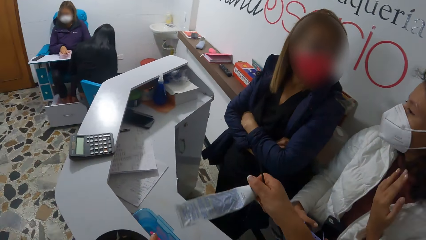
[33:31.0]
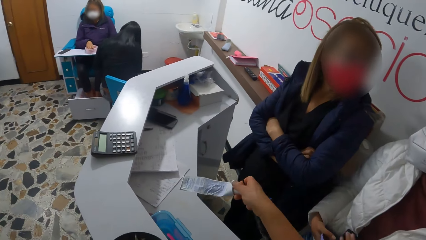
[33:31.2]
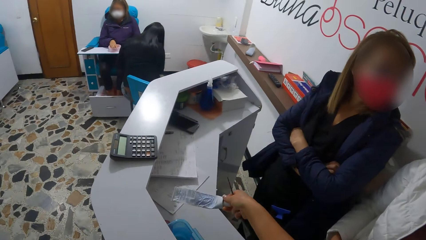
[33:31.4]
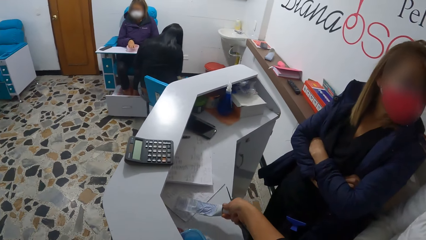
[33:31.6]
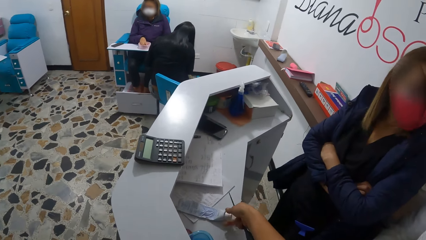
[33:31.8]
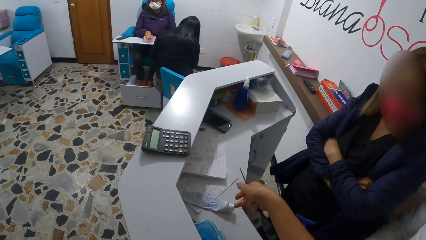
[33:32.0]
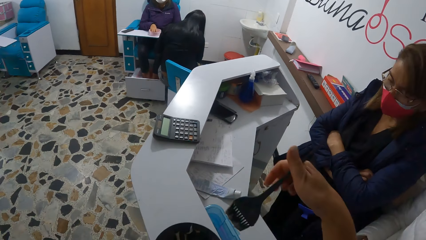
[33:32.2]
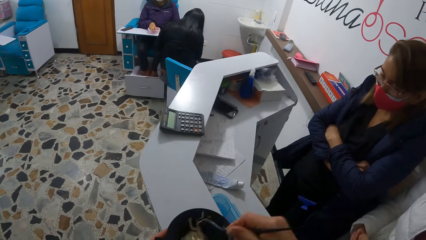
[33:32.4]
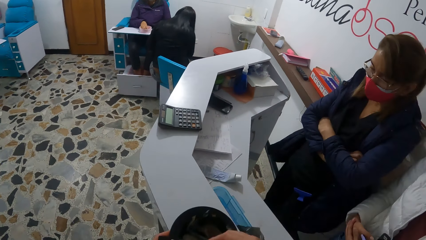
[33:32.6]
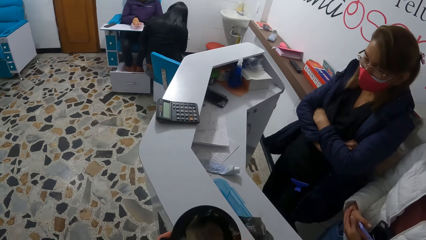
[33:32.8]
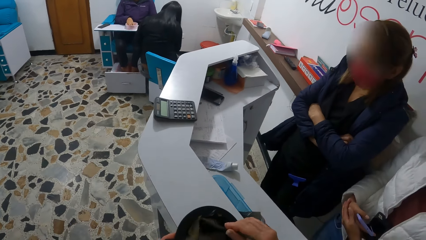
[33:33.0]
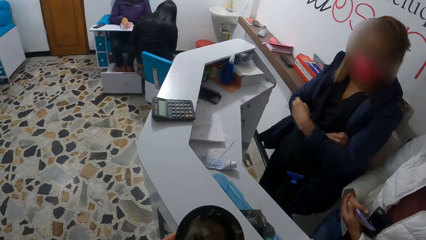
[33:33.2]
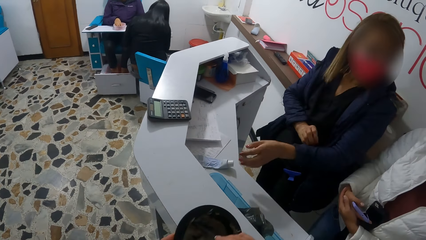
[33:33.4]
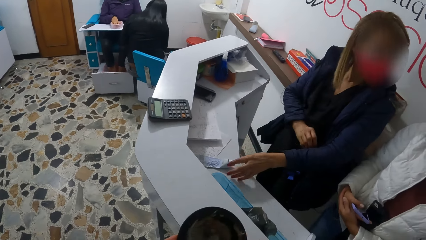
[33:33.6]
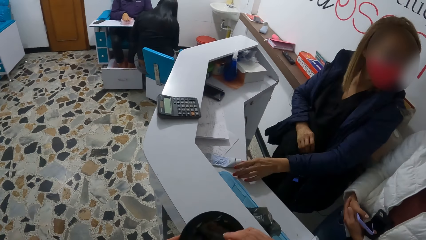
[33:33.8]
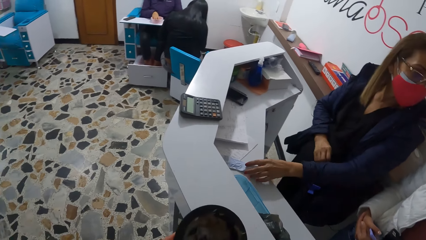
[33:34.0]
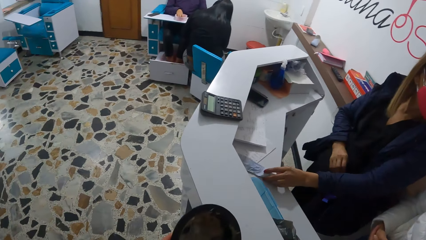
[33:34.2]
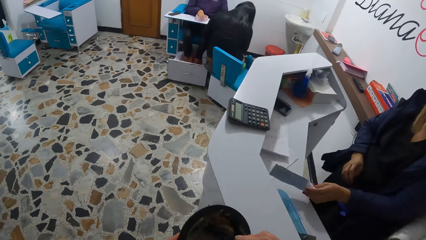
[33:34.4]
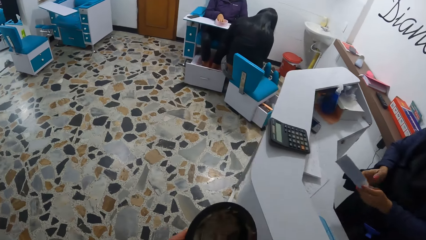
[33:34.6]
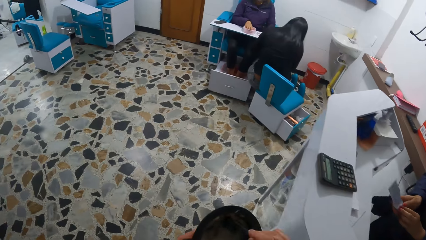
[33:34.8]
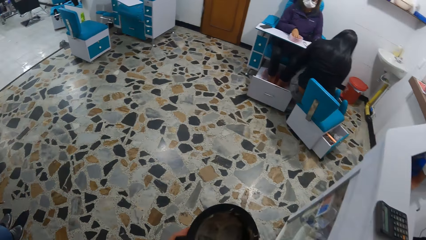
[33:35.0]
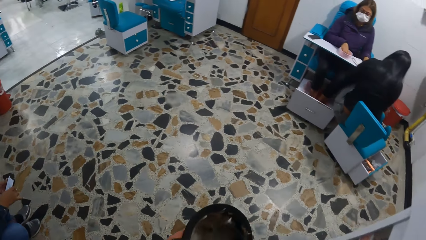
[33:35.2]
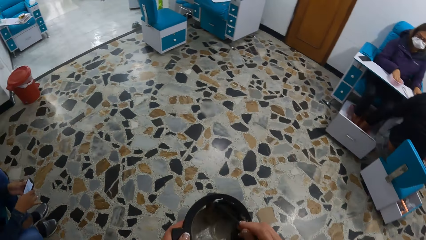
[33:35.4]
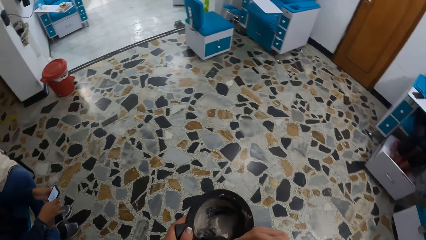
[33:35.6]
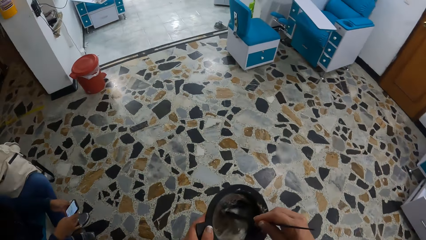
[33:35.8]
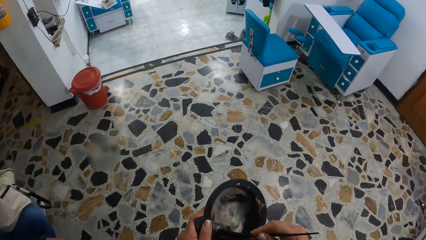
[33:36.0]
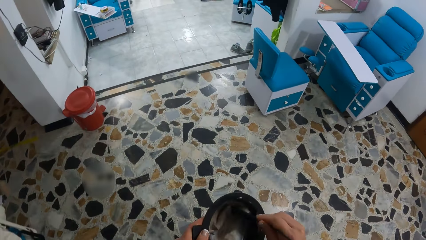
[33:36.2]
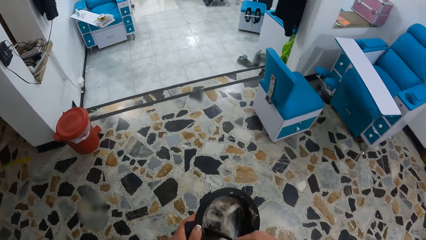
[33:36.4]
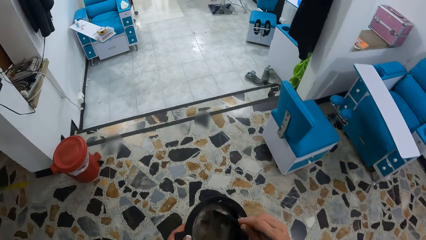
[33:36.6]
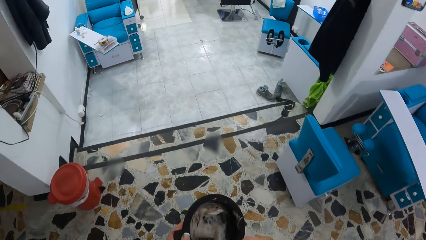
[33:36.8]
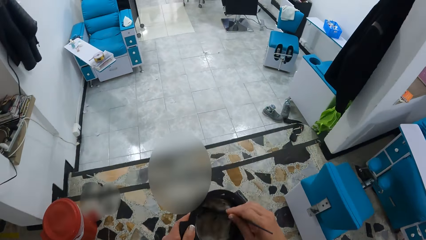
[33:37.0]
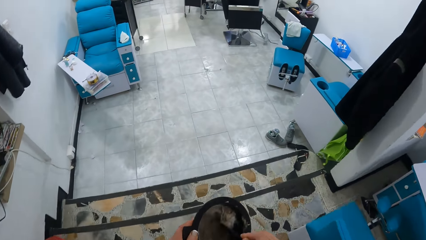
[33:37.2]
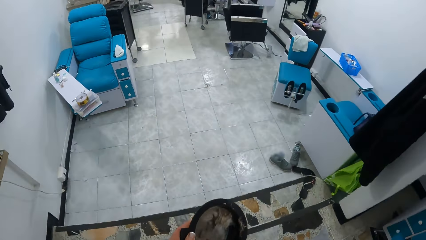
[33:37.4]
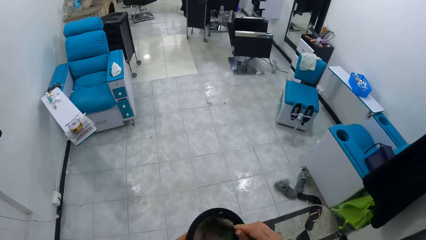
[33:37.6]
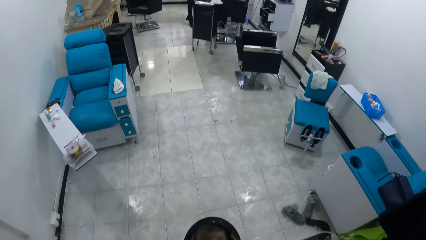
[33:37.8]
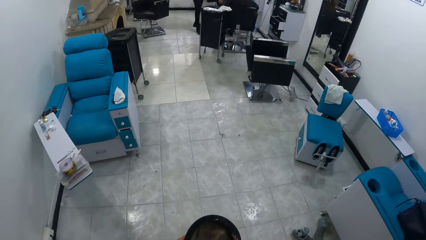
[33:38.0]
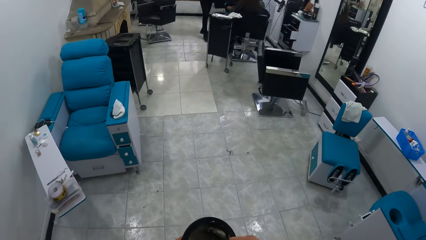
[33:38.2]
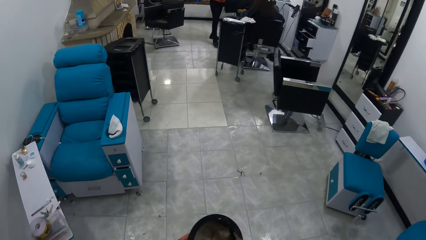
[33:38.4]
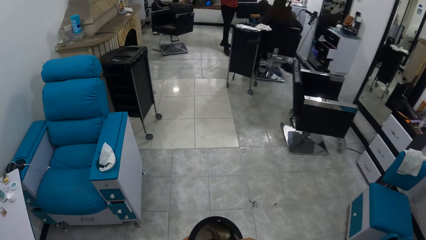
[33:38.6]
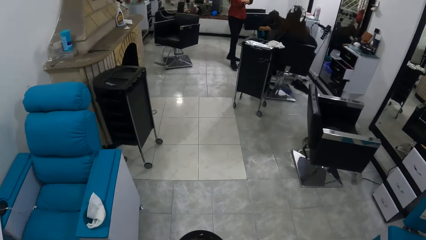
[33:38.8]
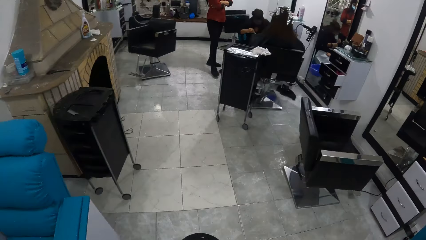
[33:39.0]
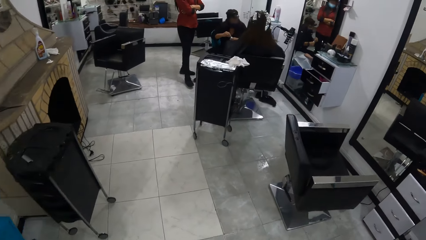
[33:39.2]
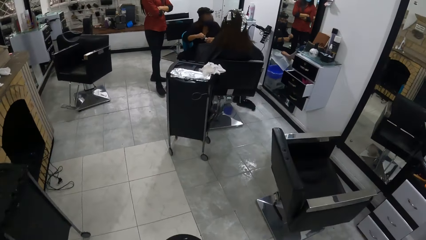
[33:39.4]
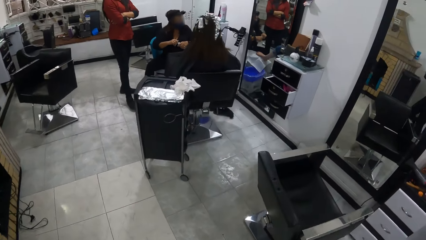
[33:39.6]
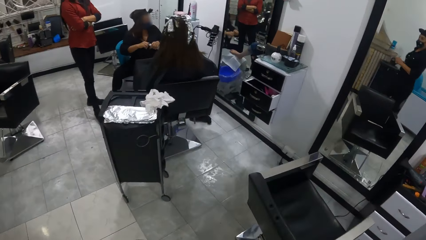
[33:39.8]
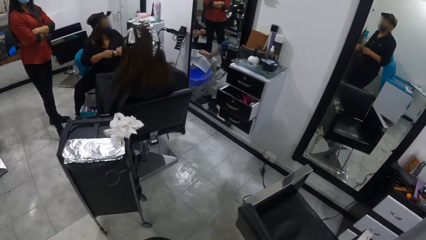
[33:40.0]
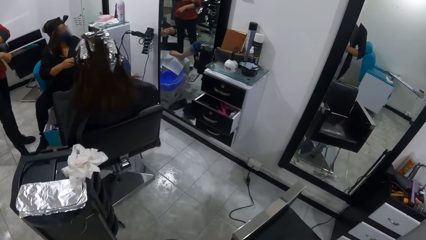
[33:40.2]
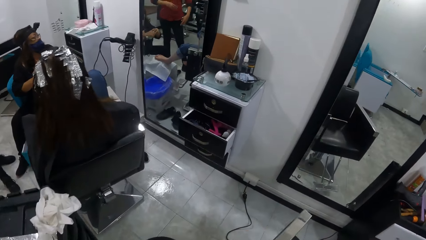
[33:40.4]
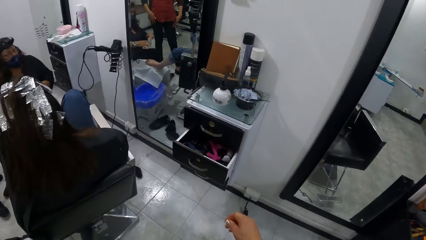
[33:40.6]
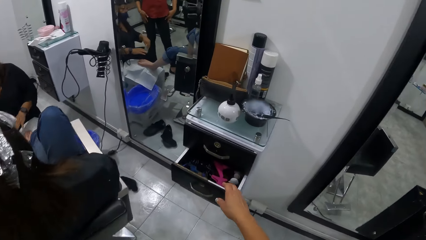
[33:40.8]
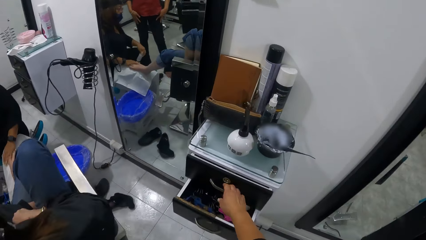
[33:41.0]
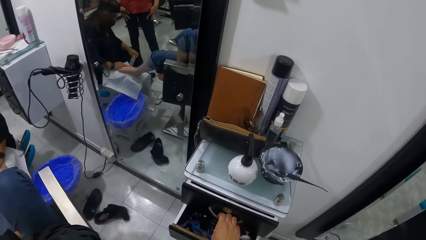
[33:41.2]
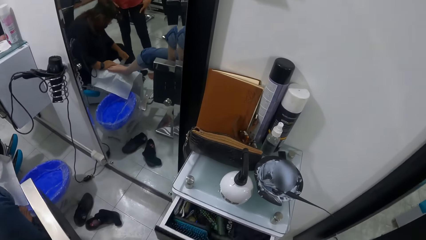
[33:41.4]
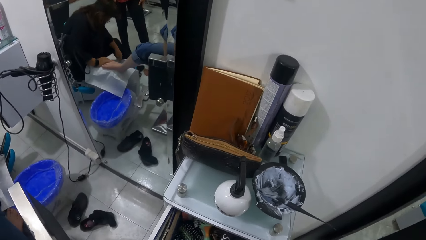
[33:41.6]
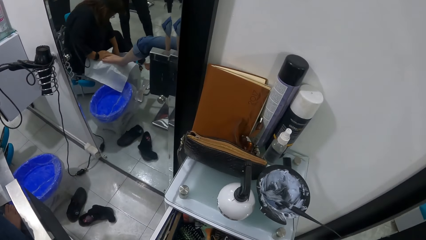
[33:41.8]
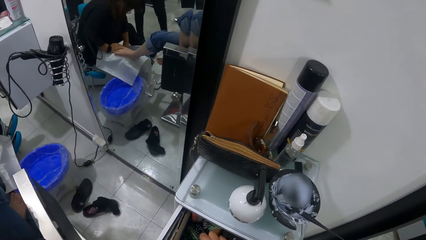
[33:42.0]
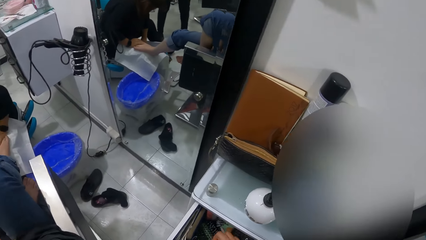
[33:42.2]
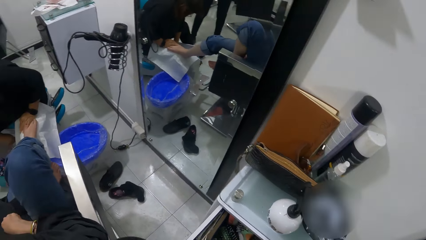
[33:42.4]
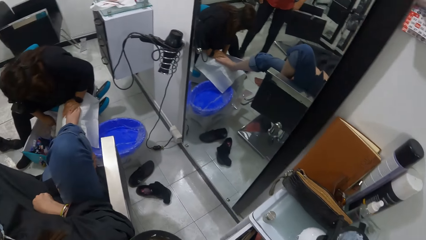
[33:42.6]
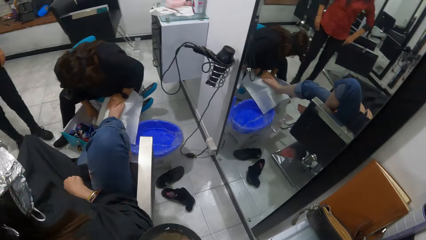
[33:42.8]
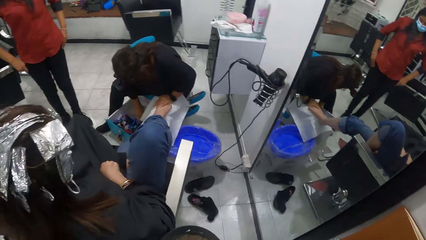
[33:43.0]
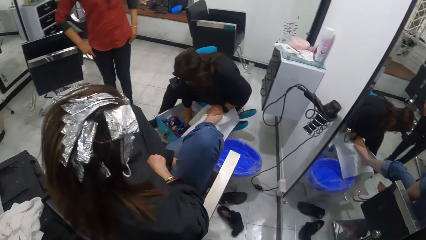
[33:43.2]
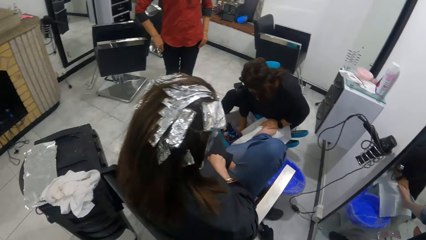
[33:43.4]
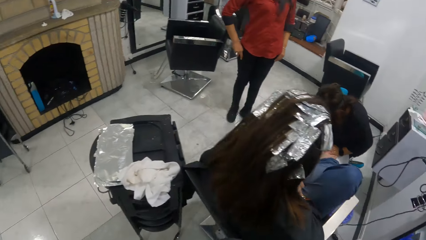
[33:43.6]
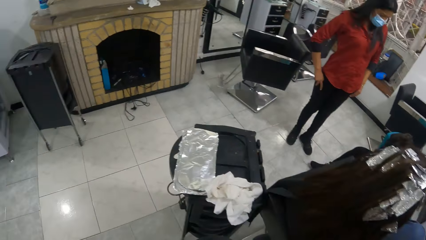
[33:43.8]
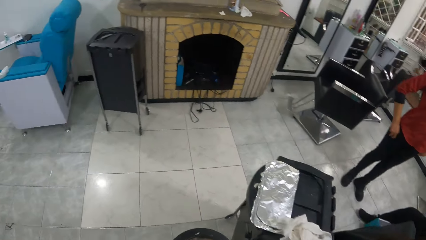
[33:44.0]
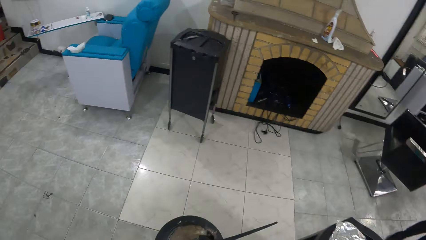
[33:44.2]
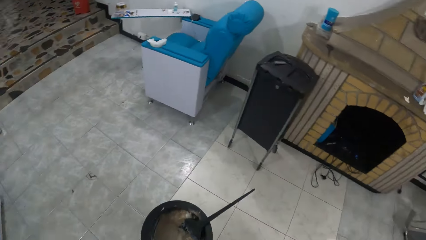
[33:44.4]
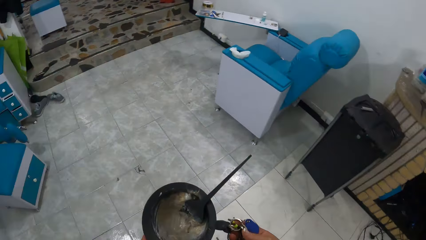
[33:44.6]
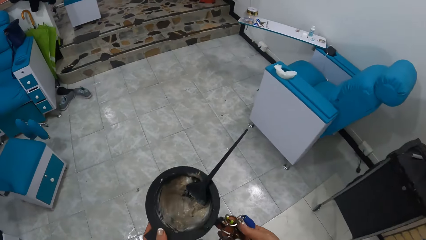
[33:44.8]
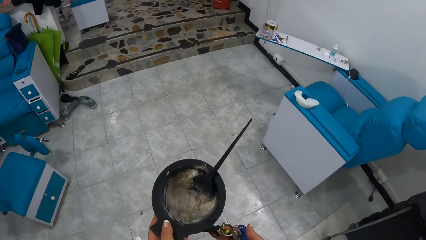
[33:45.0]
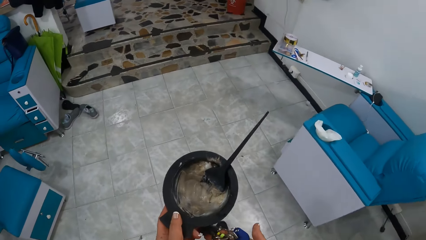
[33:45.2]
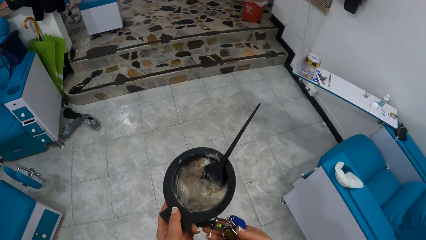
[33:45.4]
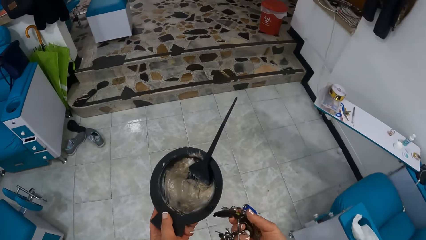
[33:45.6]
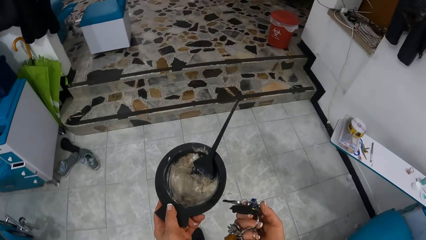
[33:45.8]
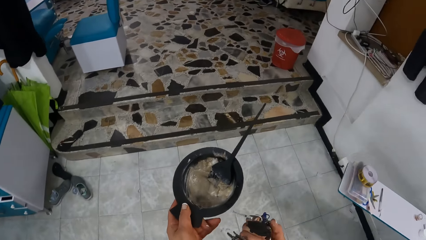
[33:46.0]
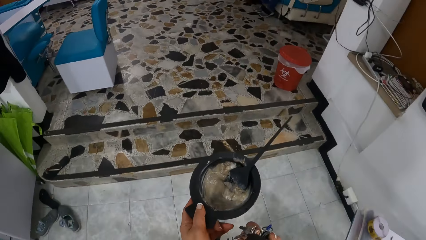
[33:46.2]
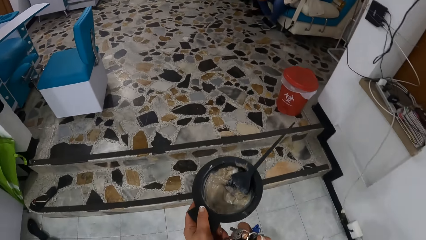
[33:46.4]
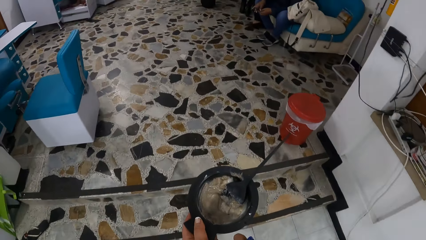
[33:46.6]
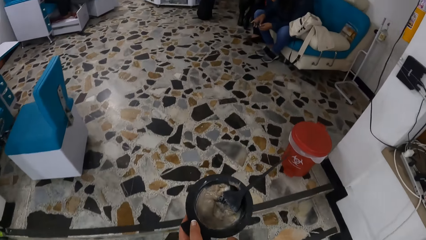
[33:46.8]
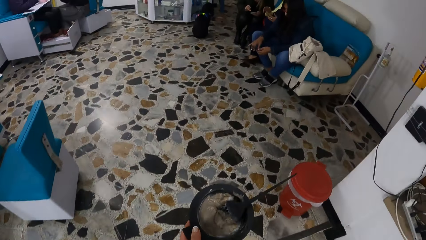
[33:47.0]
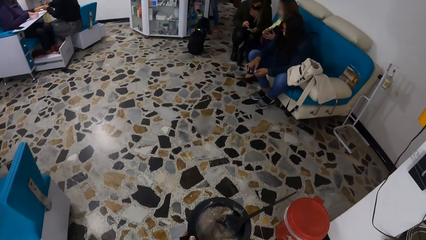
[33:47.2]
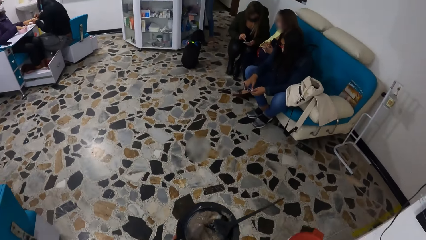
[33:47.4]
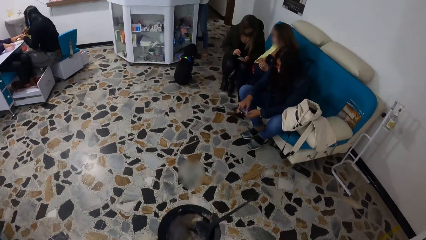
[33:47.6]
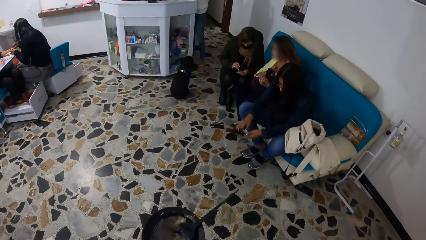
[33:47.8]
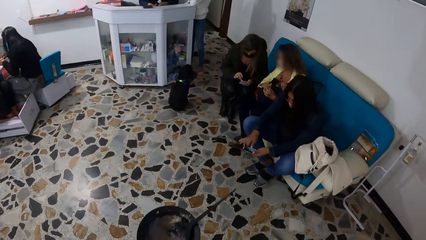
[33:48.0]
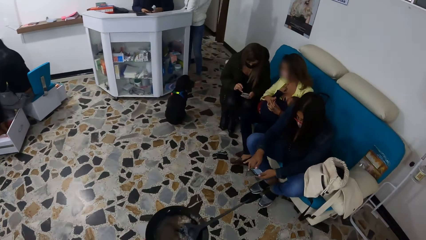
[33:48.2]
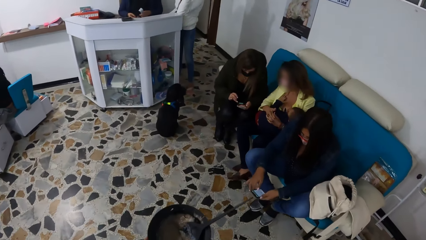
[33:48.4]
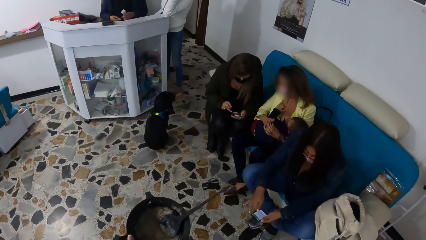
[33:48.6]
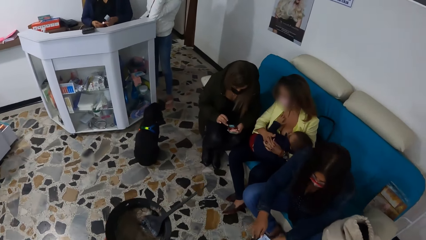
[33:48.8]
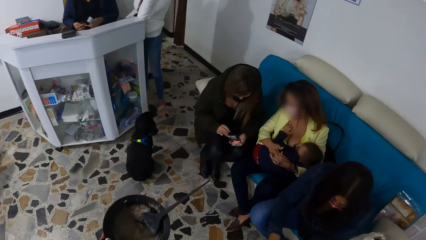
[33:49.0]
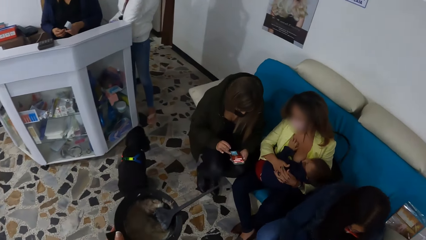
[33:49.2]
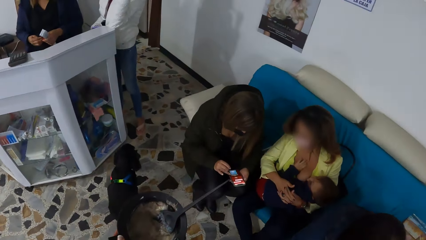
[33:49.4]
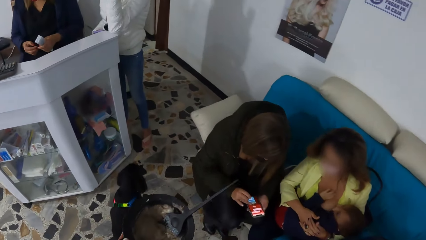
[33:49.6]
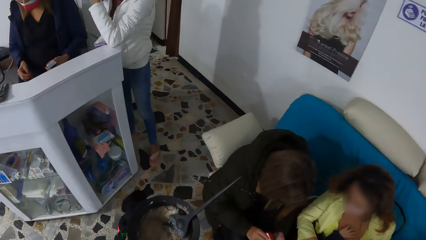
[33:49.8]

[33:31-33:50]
The camera wearer drops the gel tube colour on the desk with her right hand. She stirs the colour gel in the bowl with the brush. A woman picks up the gel tube colour from the desk with her left hand. The camera wearer lifts up the bowl of colour gel from the desk with her left hand. She moves with the bowl of colour gel towards another woman in an armchair. She opens a drawer with her right hand. She removes a bunch of keys from the drawer with her right hand. She moves from the drawer into a room in the salon. She checks the bunch of keys in her right hand.
